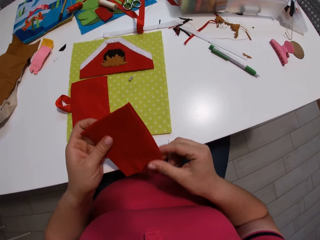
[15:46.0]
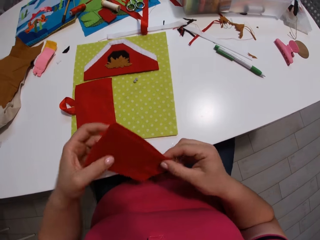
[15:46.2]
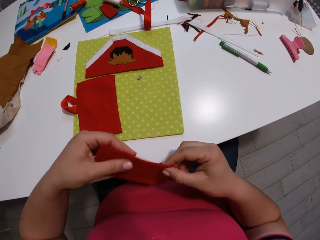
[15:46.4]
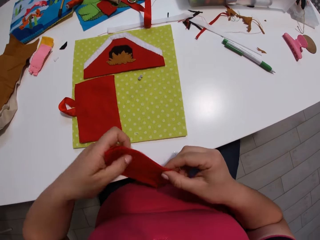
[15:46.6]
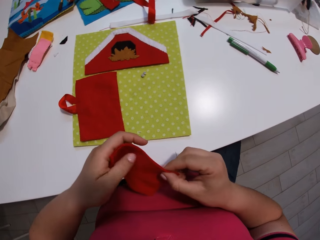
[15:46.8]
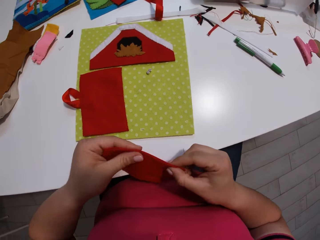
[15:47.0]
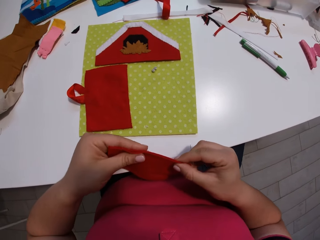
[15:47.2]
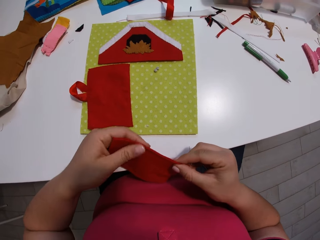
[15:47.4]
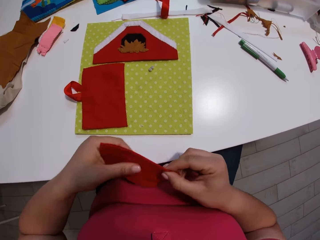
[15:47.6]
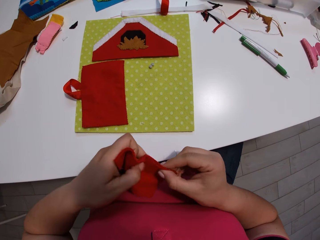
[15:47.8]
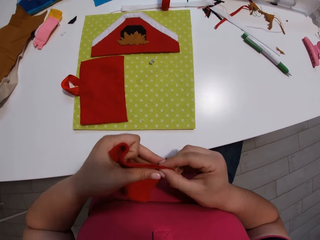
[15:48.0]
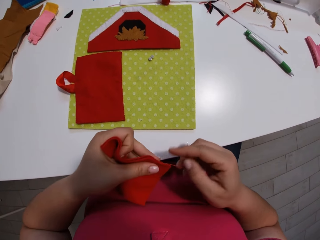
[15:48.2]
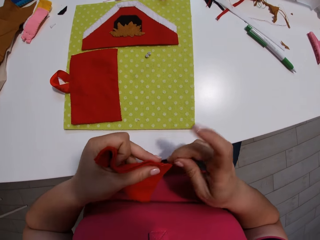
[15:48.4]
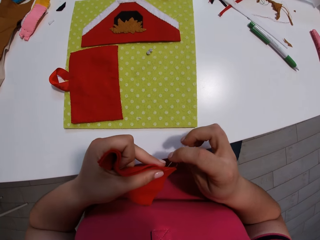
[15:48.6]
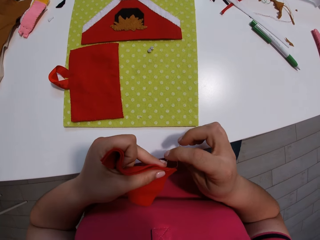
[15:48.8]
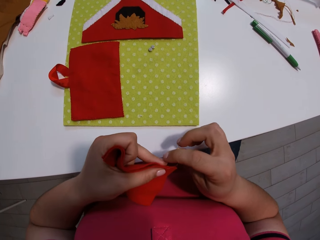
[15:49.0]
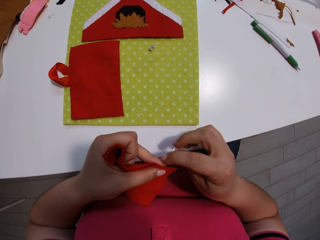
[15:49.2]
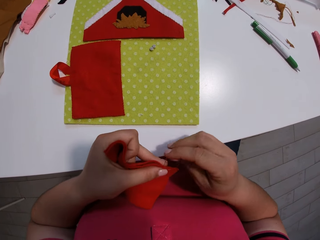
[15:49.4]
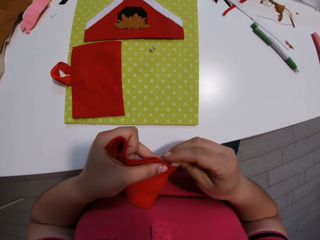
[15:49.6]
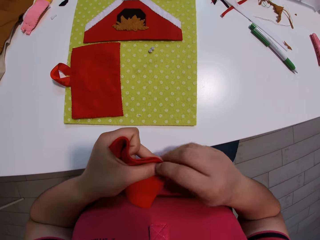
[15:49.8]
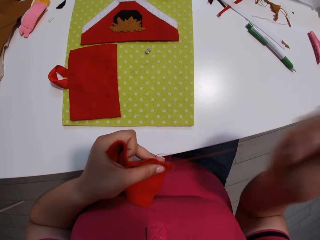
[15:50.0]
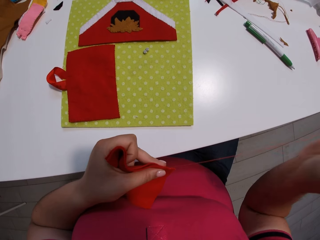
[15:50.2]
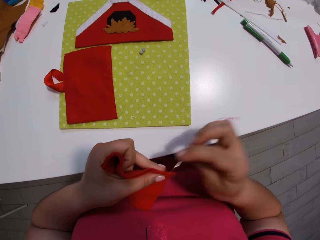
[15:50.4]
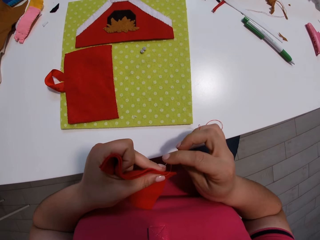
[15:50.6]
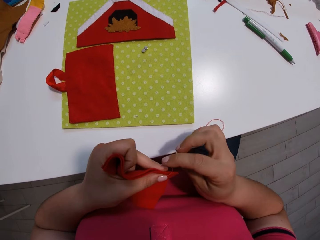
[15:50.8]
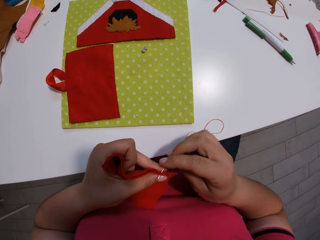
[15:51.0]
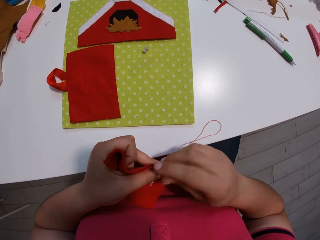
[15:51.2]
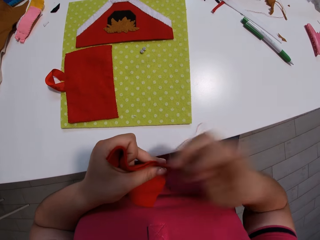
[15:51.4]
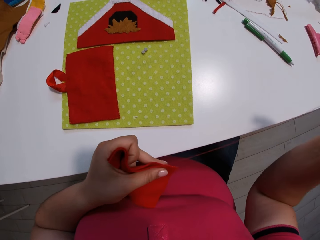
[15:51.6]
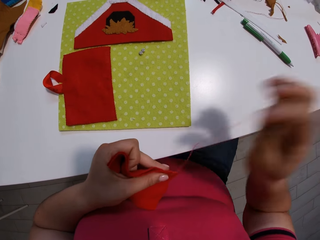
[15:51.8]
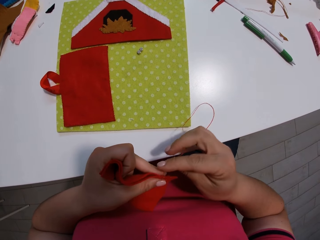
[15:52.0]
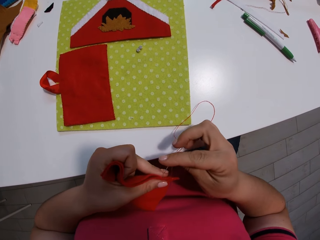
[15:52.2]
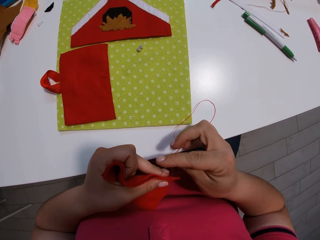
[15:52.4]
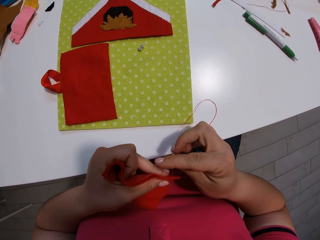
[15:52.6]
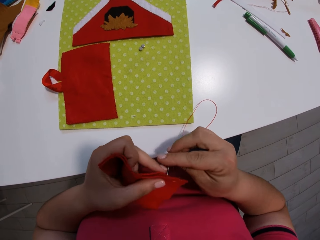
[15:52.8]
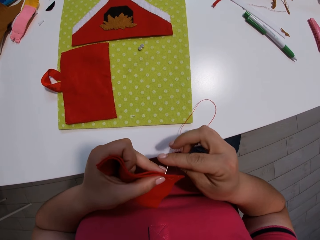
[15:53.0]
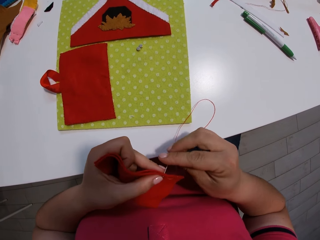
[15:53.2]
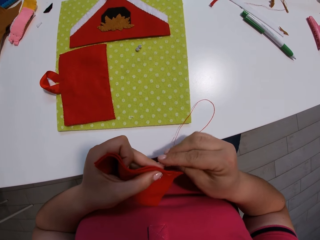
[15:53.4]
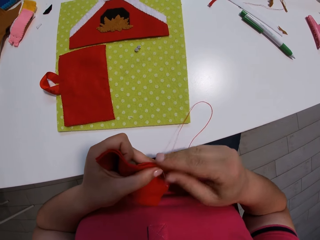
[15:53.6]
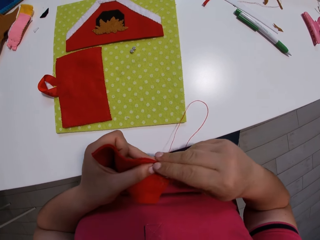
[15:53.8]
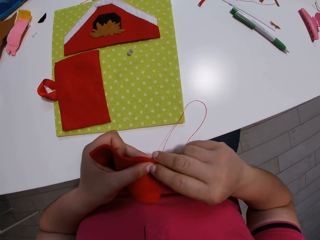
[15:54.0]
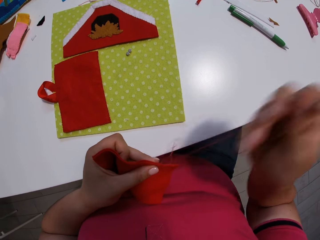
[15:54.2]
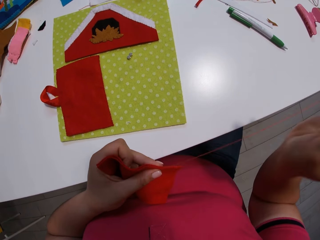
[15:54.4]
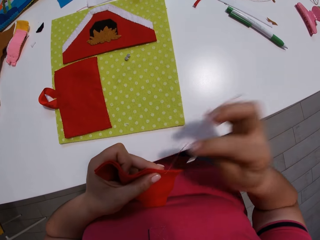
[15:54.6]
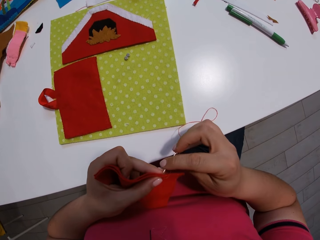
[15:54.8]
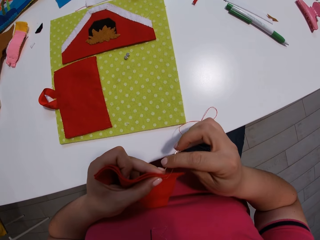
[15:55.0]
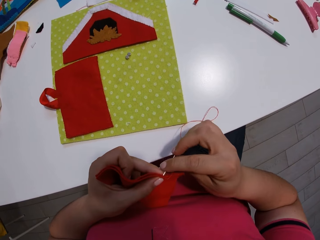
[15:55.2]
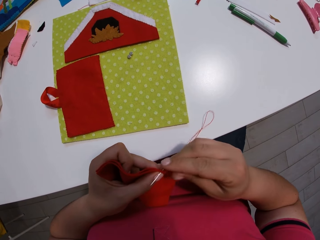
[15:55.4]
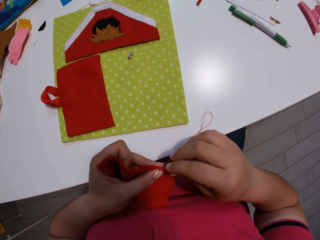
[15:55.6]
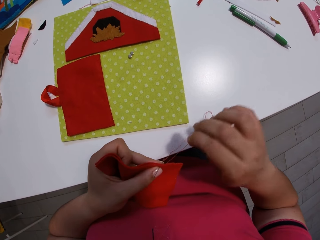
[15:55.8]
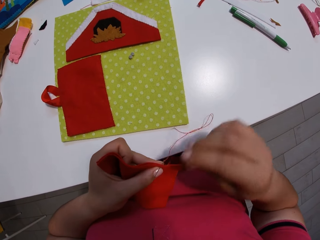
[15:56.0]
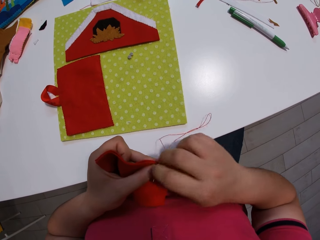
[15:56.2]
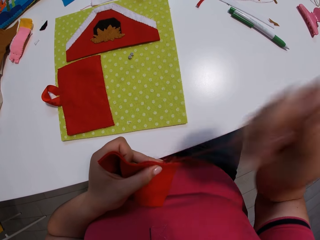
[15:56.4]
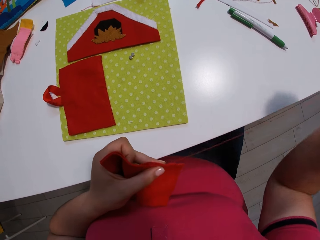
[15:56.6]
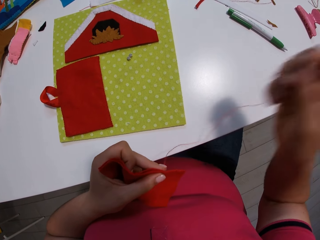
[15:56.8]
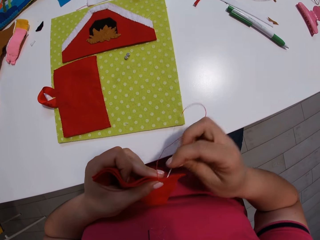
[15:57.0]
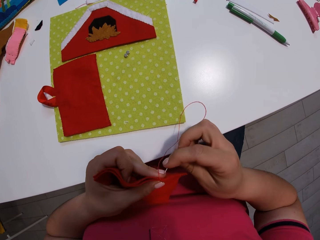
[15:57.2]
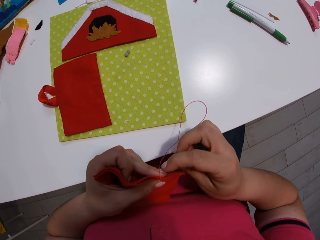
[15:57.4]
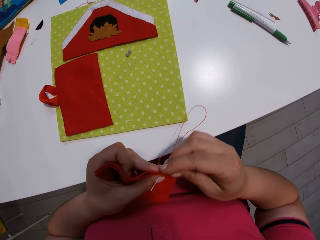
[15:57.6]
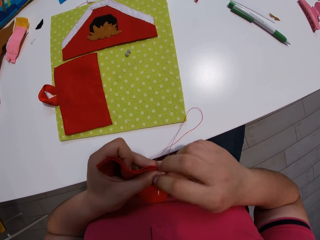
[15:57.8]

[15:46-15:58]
The camera wearer picks up a piece of cloth. They stitch the pieces of cloth with the needle and thread.

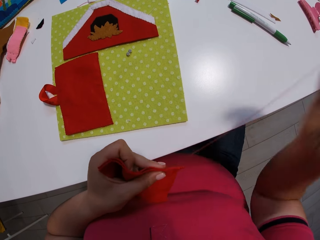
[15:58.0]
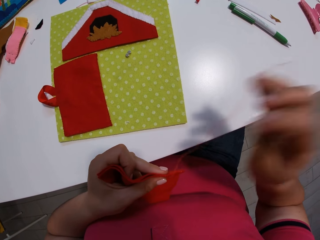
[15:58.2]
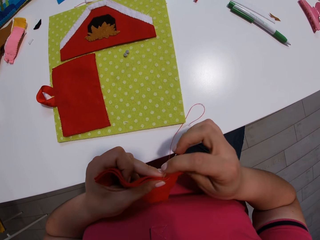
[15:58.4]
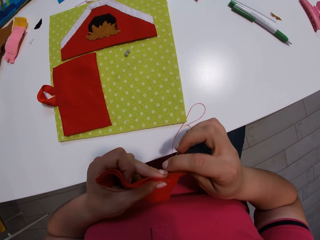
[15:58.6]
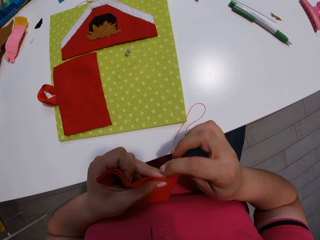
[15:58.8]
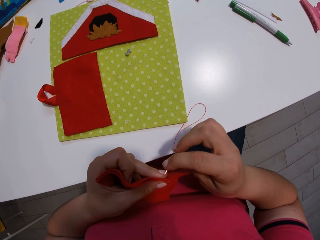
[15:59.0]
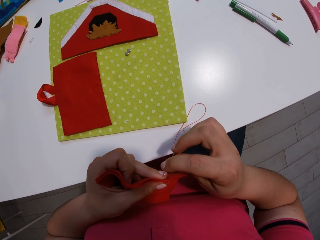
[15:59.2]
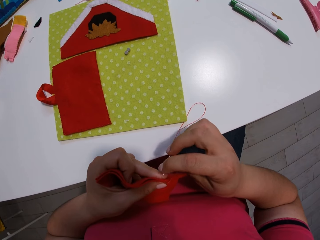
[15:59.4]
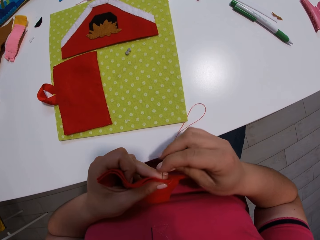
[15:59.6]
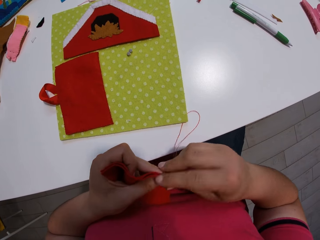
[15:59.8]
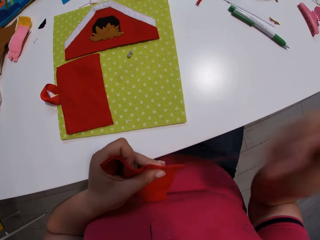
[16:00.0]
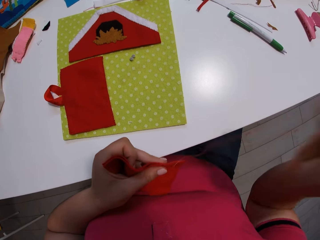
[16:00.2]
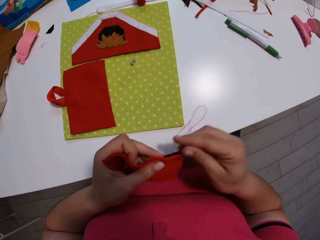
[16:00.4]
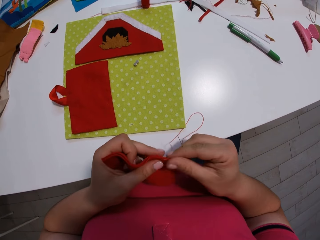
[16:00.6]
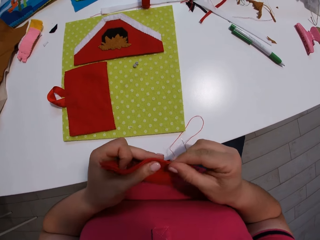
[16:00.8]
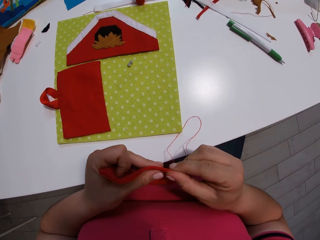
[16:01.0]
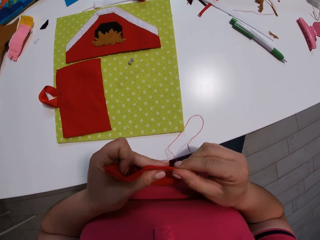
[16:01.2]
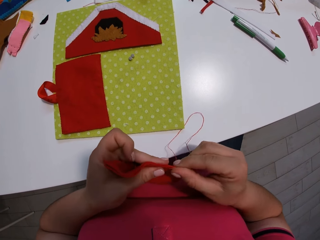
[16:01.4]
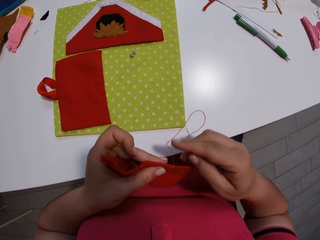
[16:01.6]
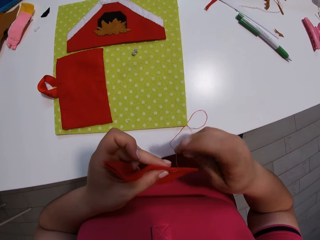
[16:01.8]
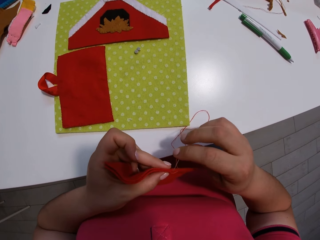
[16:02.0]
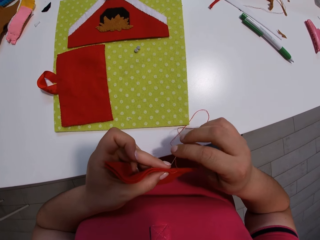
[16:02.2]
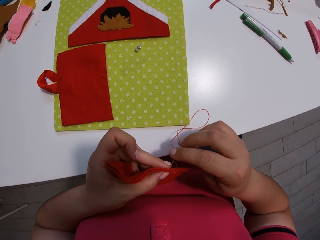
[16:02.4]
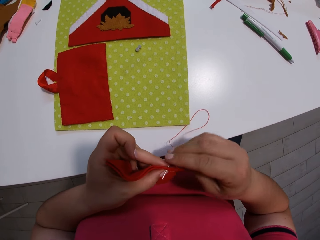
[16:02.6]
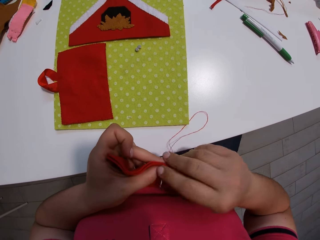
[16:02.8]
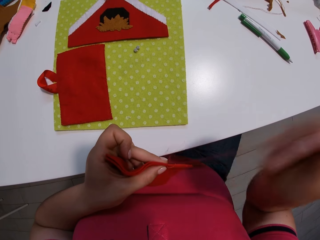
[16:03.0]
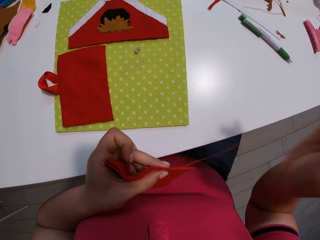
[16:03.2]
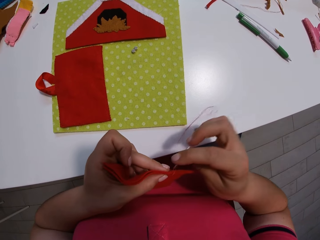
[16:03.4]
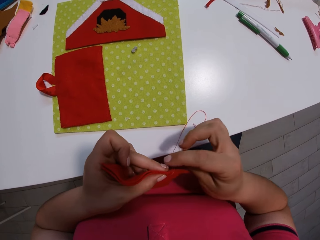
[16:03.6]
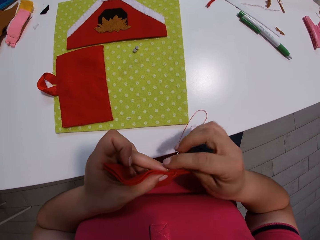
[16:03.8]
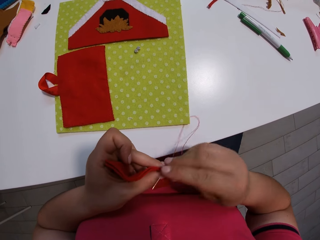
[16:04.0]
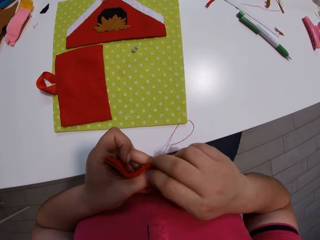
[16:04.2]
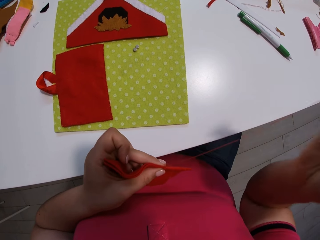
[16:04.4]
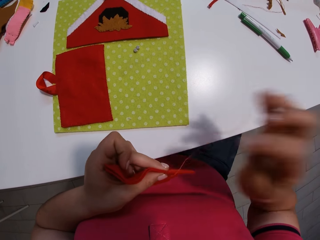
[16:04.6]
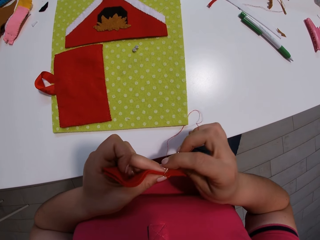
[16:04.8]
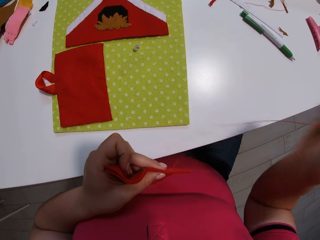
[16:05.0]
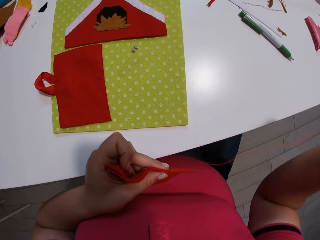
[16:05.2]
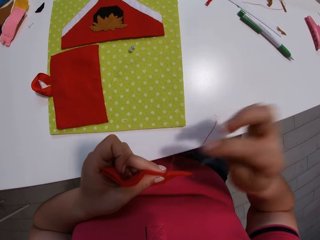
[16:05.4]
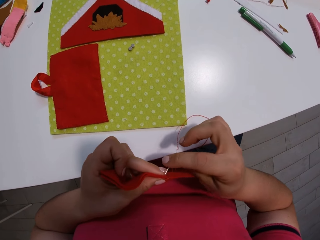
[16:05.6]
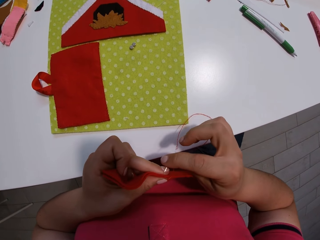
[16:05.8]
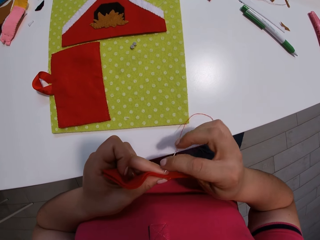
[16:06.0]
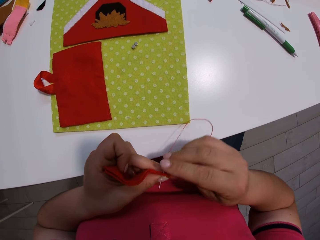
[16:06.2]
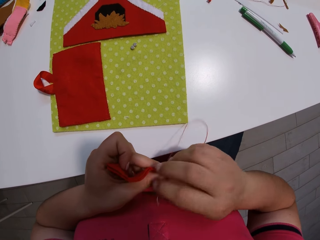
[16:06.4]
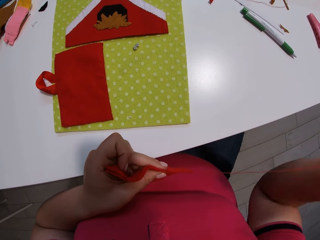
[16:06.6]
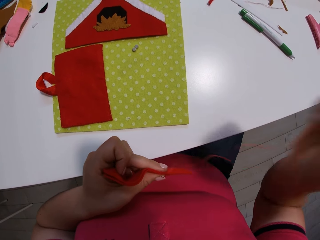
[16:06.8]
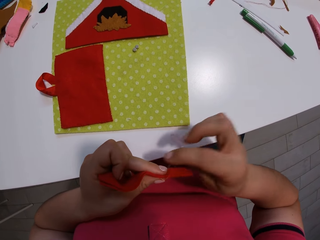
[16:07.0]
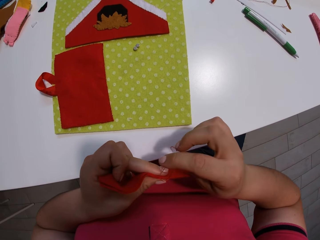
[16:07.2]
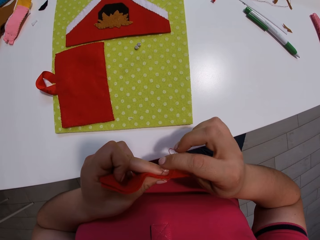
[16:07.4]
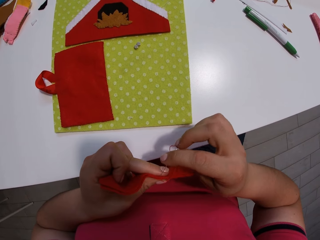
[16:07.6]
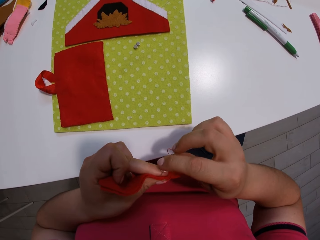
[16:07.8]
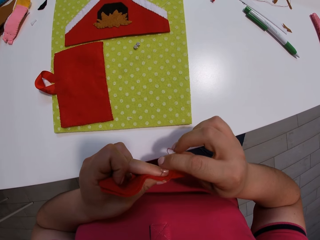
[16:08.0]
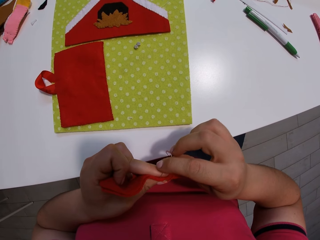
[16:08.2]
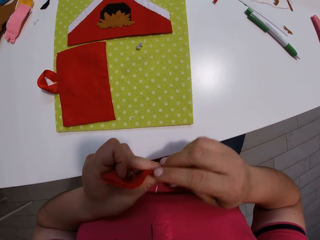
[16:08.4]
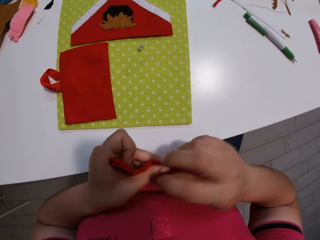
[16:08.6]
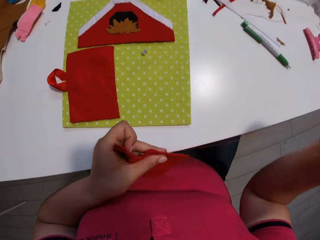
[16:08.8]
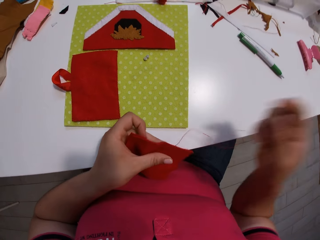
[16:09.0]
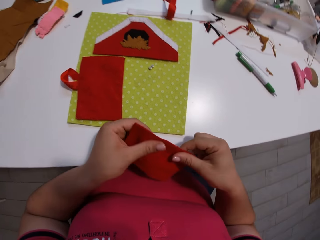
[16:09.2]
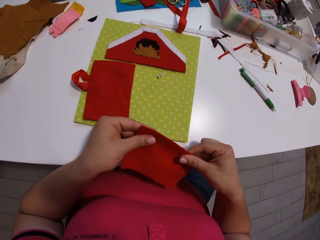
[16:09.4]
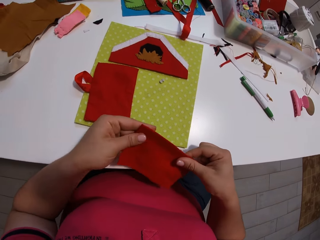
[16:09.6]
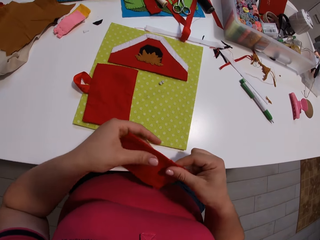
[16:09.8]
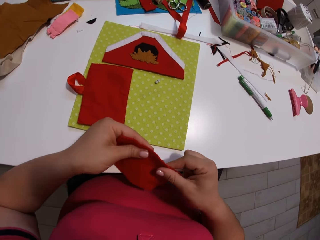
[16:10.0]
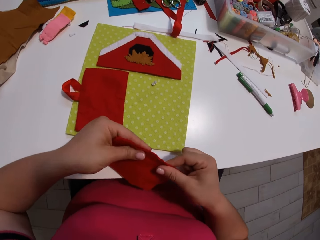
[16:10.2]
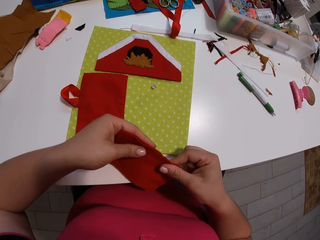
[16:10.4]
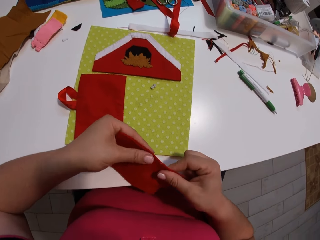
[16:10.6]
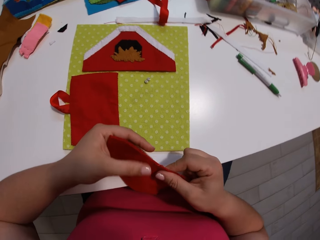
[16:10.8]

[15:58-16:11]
The camera wearer stops stitching the pieces of cloth.
